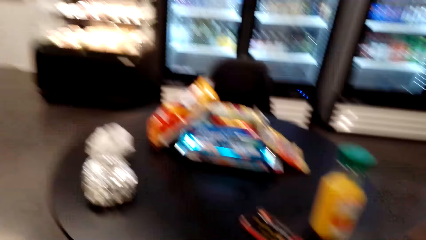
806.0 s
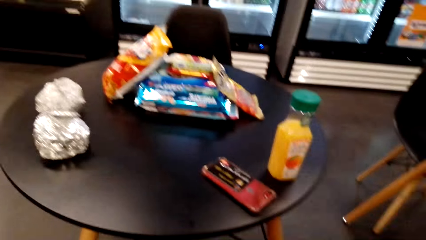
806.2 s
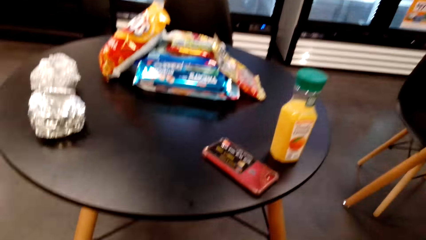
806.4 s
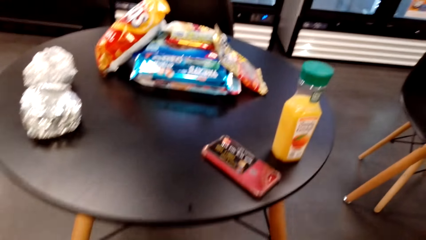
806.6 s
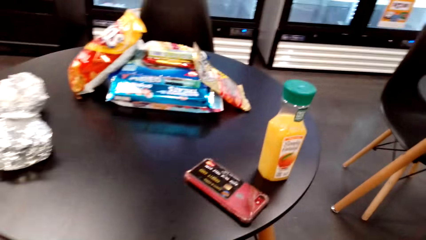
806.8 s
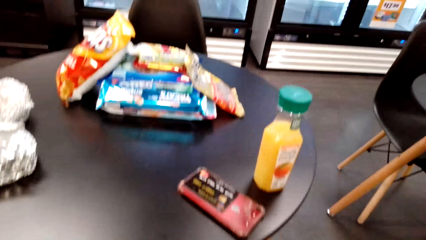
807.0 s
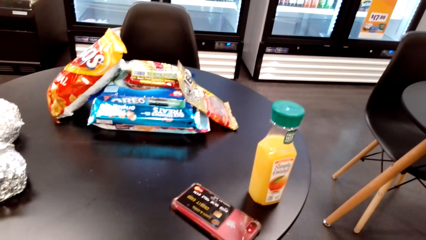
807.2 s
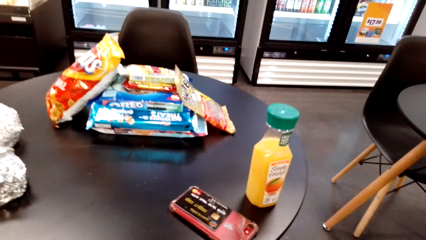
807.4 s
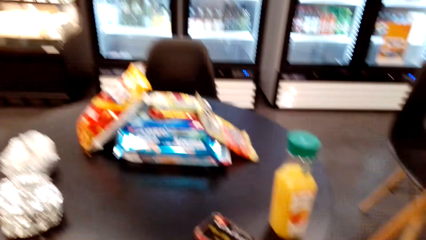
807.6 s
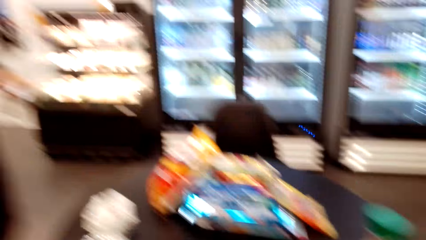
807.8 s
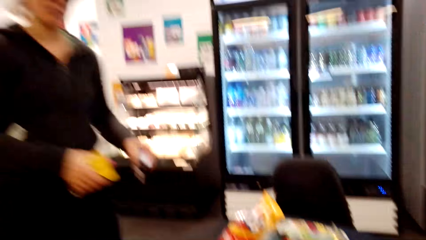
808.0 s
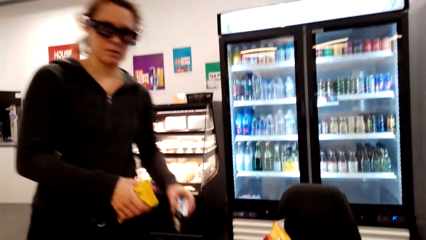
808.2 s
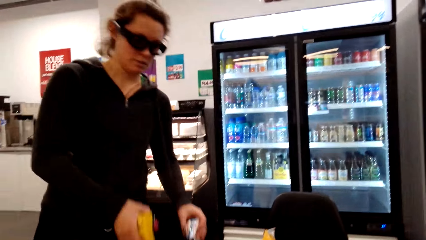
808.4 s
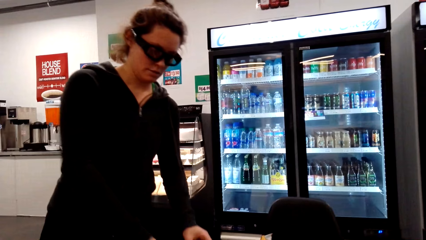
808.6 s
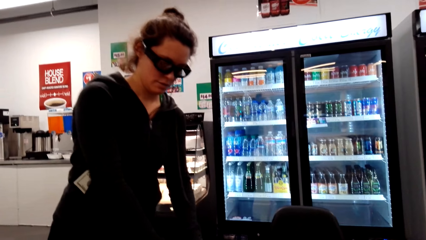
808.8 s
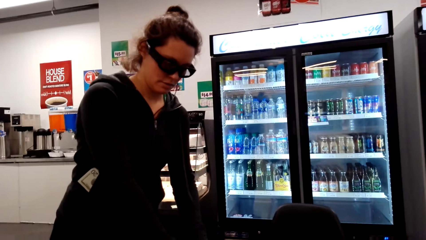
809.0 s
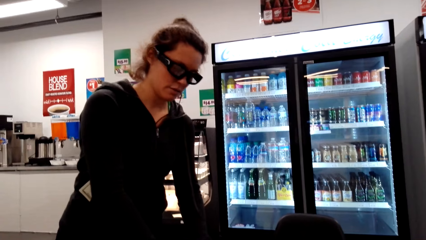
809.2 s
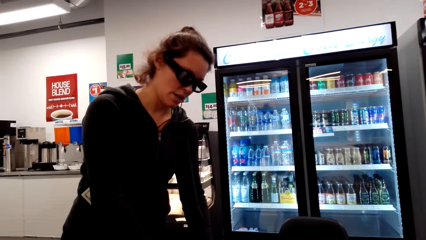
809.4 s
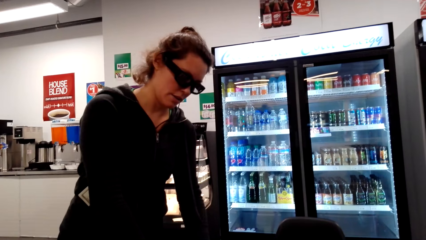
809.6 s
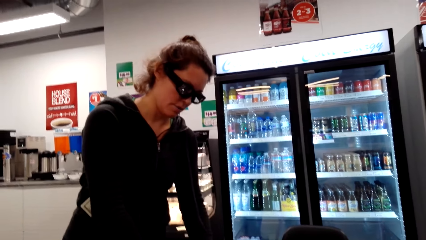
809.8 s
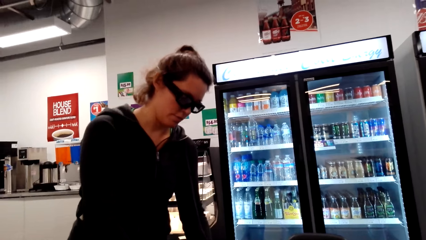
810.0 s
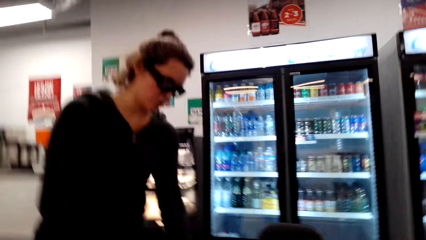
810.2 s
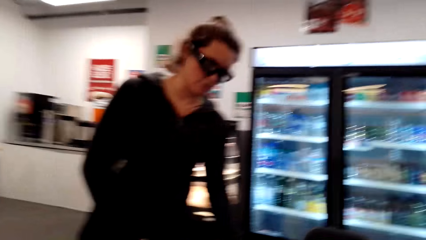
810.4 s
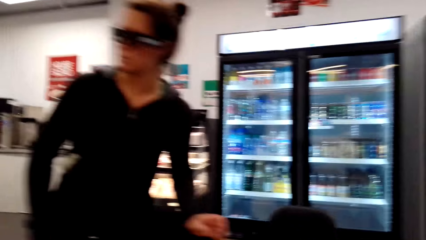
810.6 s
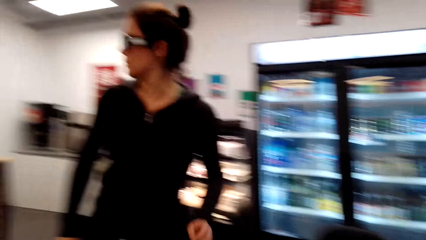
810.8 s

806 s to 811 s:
The camera wearer looks at the table. A lady puts the packs on the table.

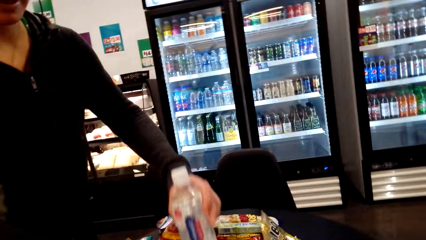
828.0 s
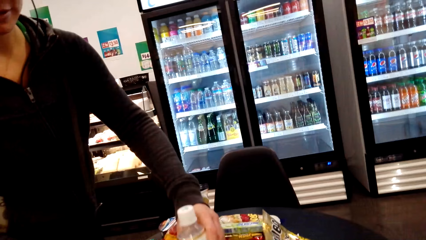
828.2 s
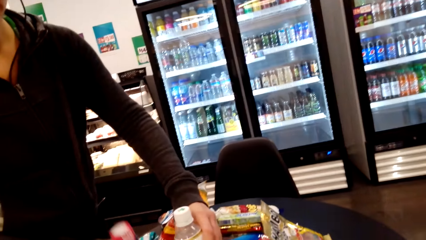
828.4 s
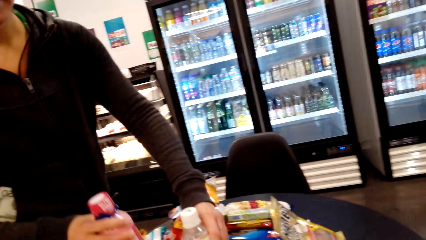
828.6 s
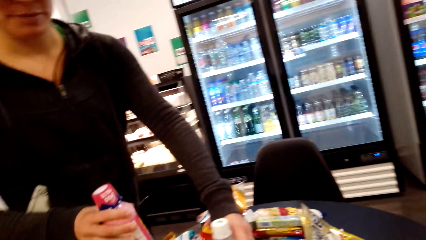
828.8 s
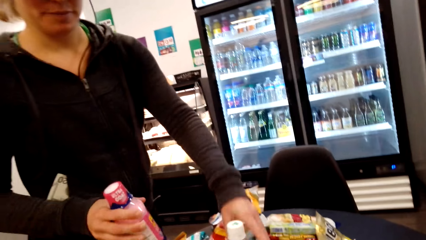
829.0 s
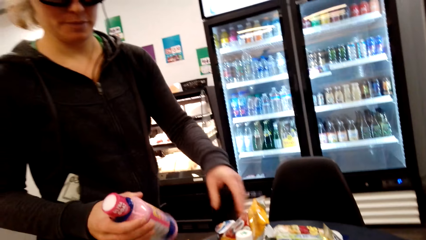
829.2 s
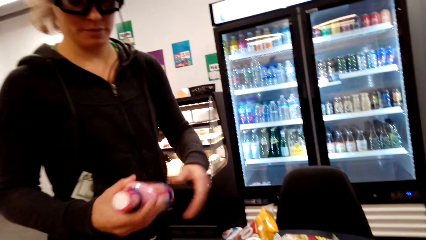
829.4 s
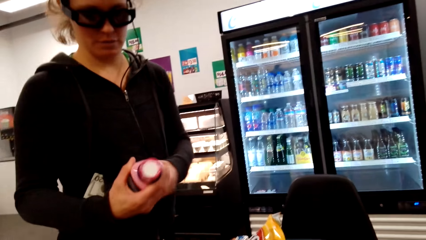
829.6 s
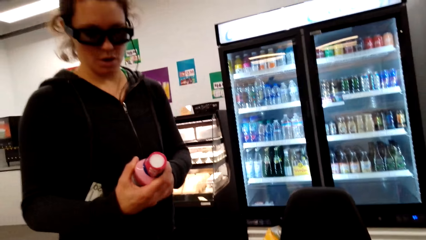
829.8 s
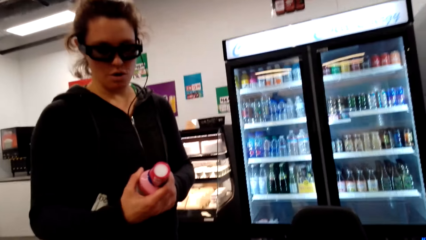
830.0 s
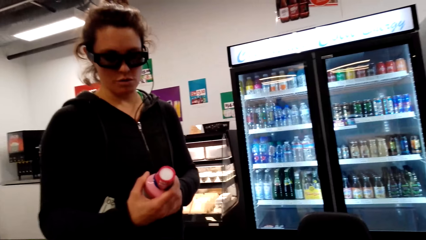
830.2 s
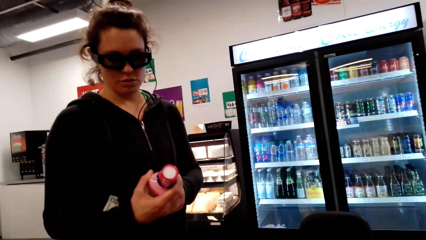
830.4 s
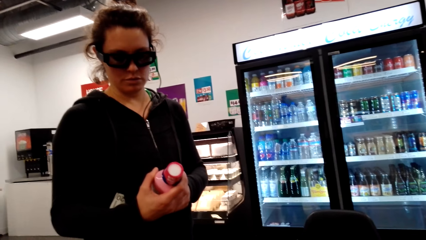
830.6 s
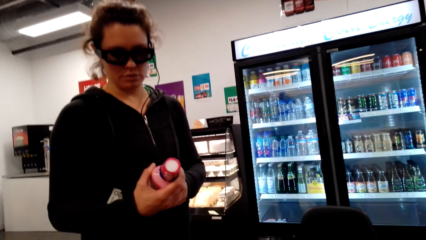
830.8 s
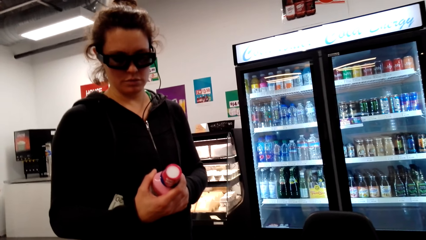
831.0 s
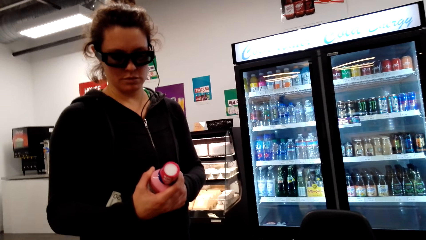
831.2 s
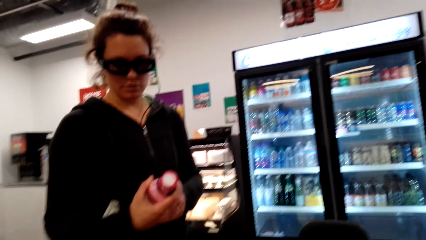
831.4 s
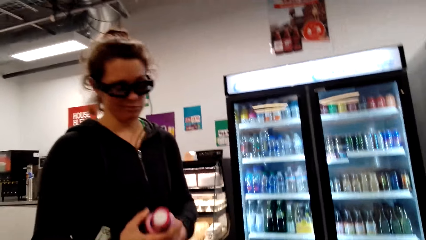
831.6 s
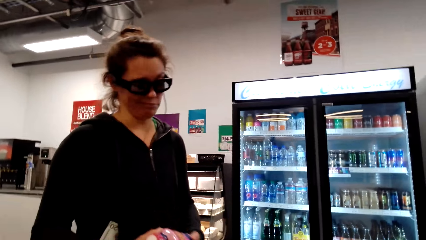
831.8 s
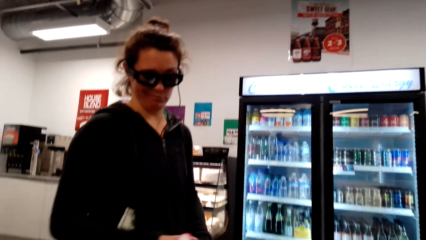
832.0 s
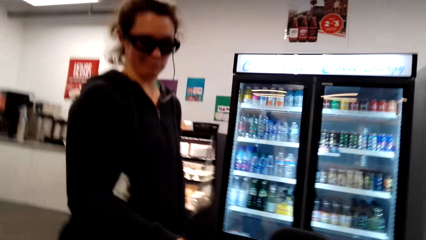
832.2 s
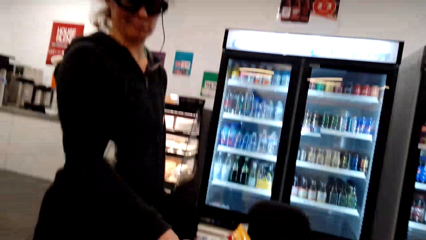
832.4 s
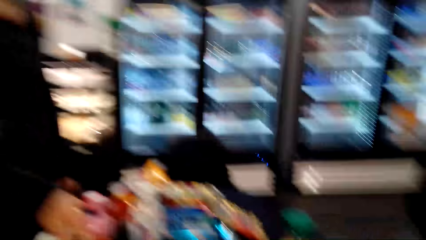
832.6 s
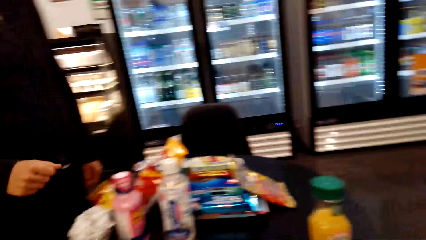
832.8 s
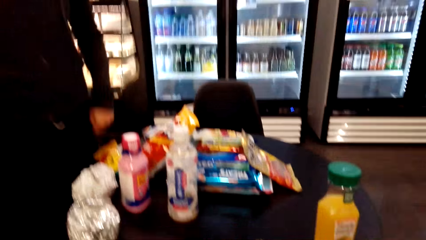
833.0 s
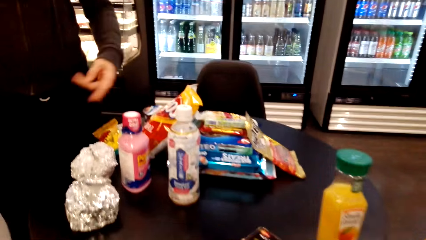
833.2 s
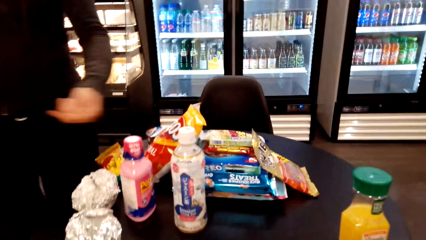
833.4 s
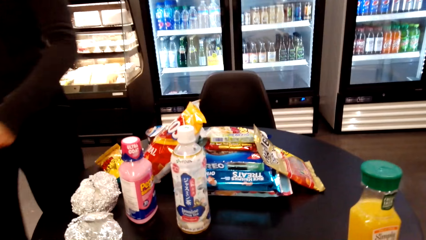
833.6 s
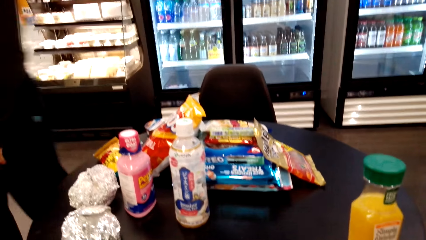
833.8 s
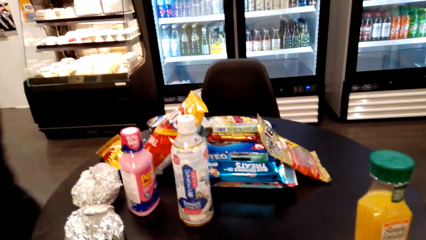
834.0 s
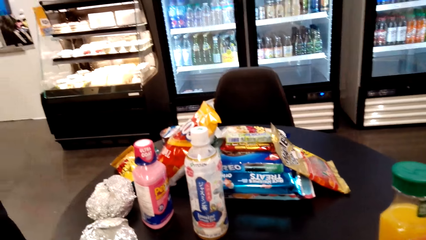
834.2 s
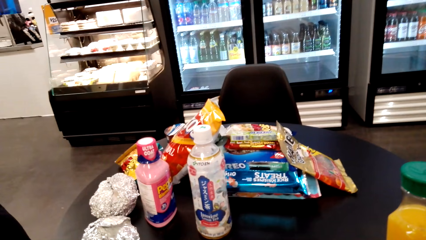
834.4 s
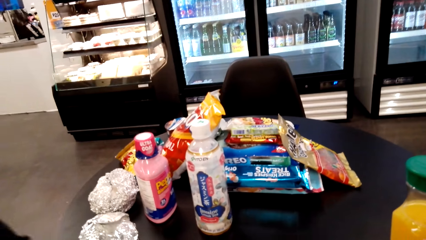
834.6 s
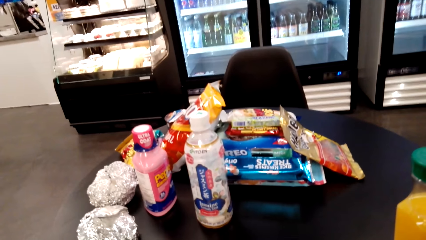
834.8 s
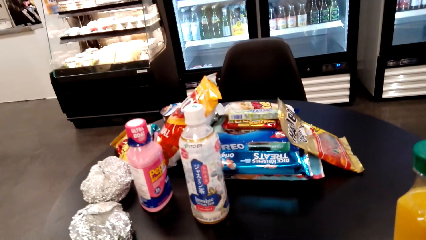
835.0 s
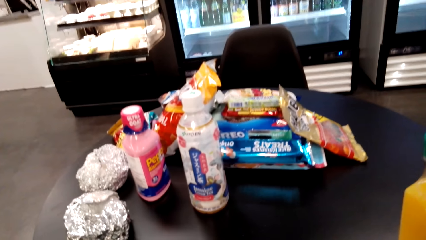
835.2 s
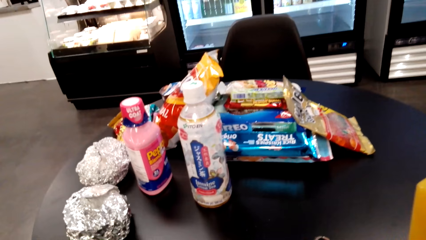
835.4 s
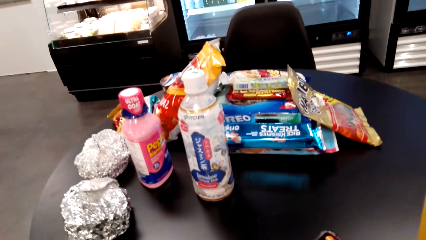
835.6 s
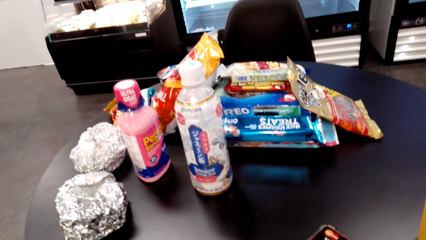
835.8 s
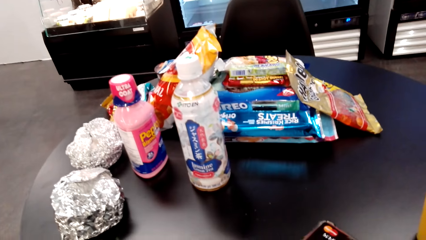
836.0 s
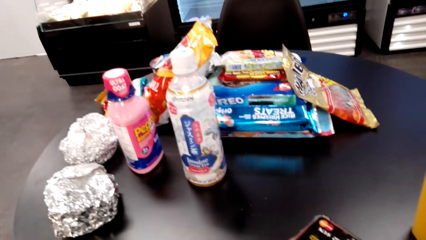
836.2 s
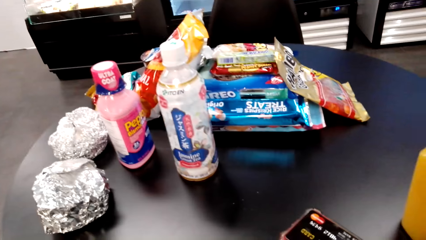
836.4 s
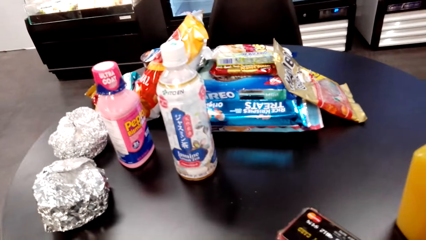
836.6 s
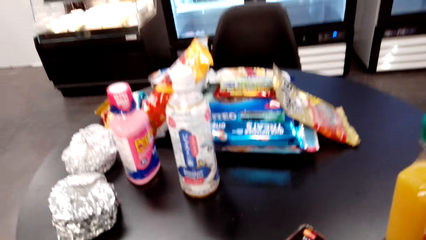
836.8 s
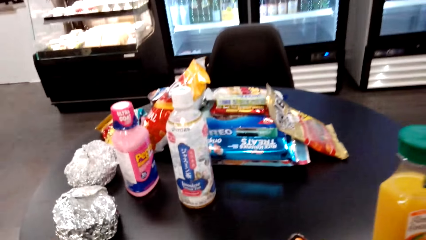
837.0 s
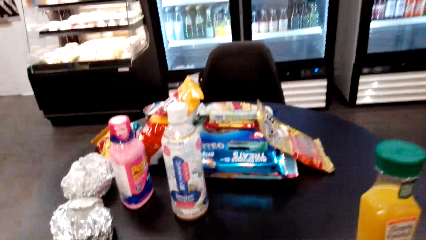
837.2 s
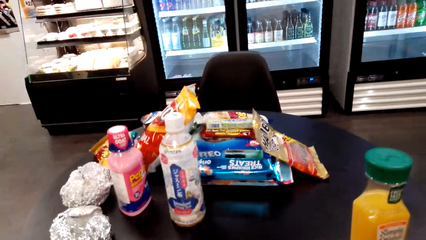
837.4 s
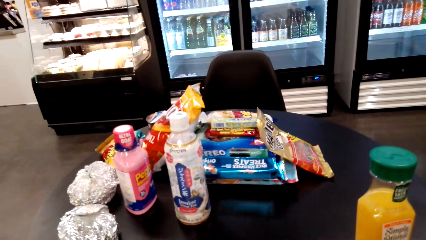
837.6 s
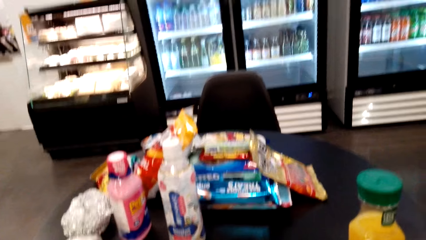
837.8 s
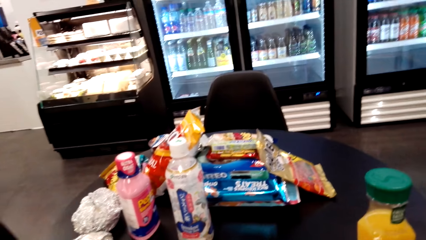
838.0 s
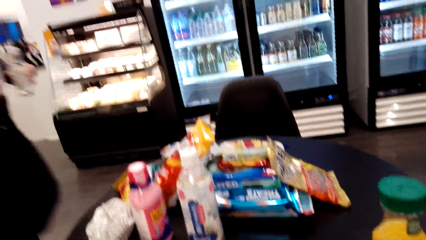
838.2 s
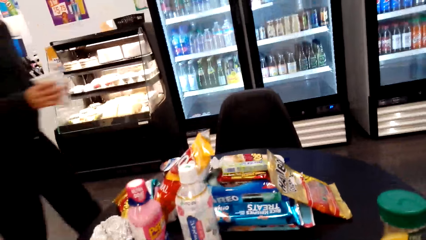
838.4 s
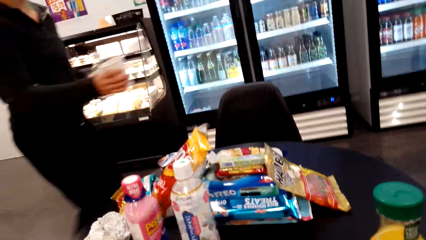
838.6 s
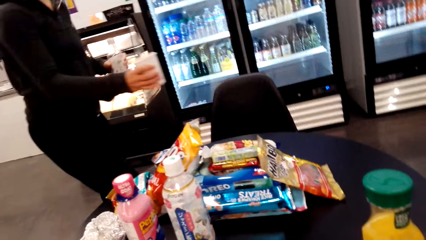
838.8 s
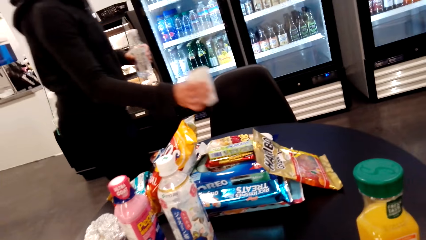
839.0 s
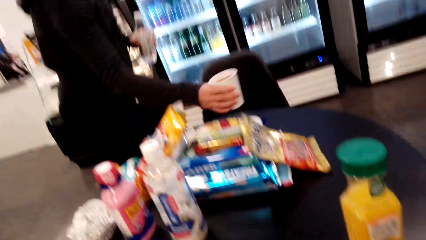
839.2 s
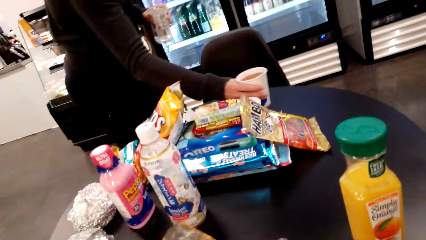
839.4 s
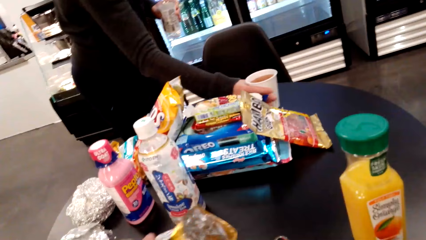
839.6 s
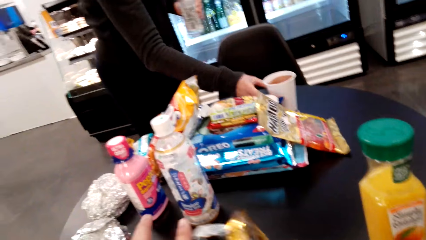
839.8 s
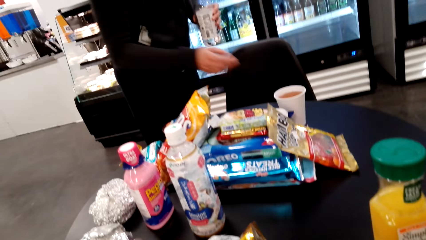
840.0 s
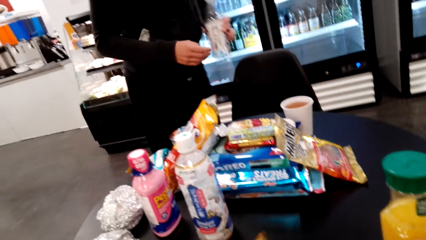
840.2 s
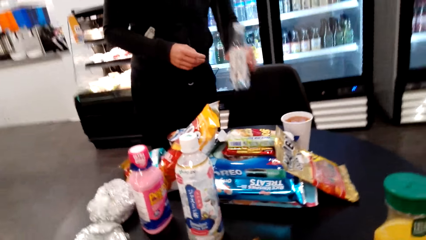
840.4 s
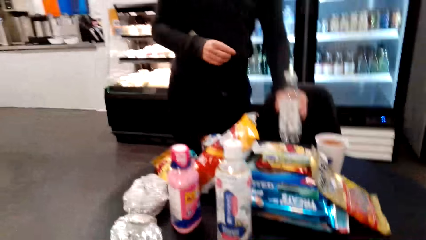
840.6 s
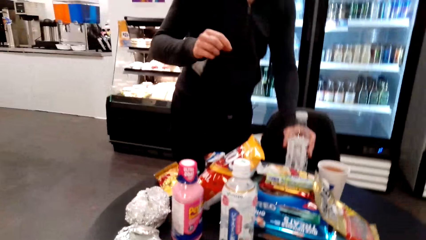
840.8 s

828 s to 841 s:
A lady places the bottle on the table. The lady reads the bottle. The lady places the bottle on the table again, walks, and puts the glass on the table.
